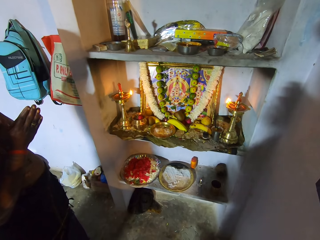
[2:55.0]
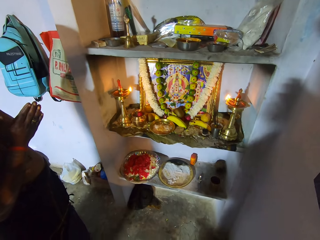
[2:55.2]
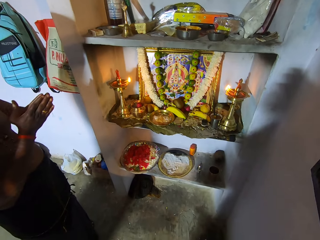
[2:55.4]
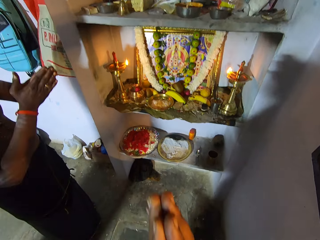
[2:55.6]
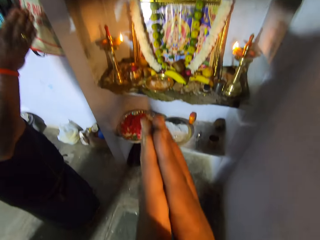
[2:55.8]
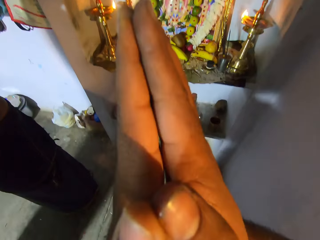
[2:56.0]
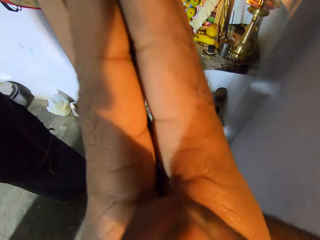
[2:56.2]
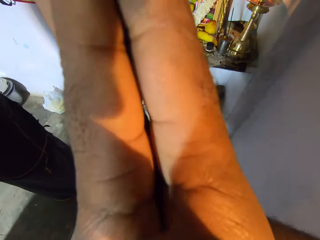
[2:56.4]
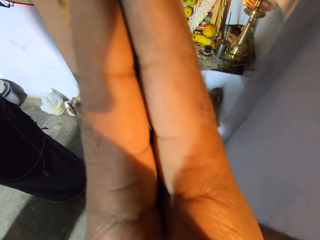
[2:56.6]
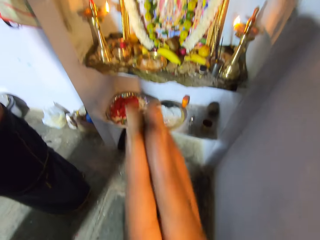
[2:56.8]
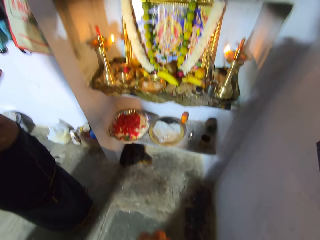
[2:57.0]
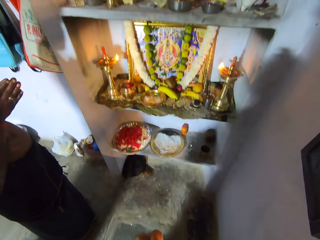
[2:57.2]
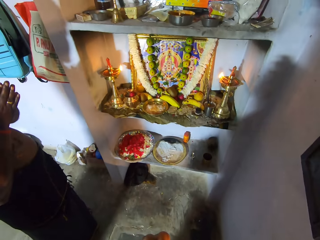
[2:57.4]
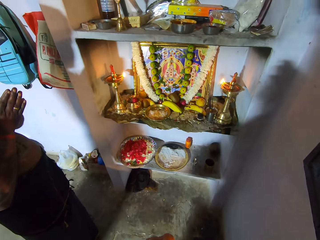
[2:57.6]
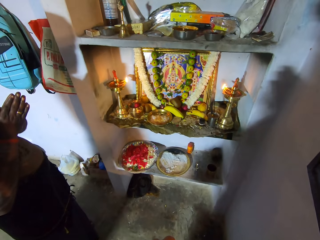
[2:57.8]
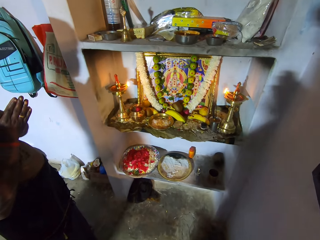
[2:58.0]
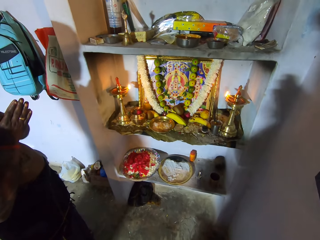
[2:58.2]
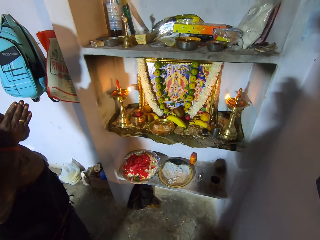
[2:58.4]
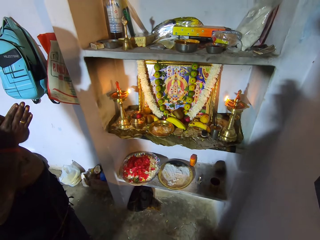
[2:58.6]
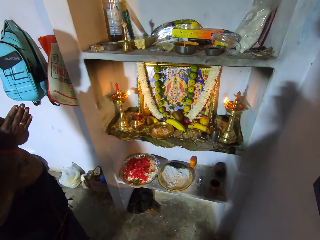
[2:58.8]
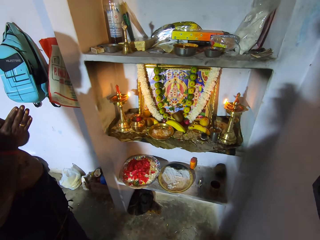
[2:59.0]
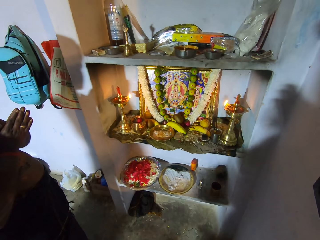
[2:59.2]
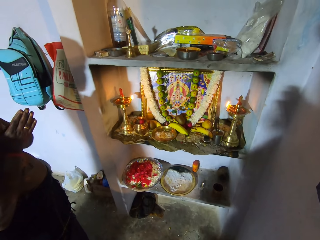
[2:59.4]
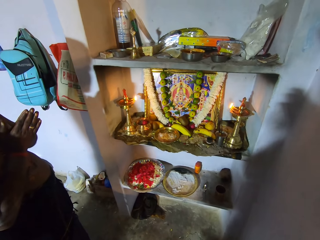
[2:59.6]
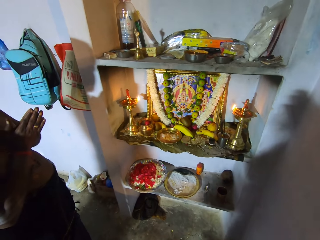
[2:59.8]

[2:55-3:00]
A man moves hands to the head. The camera wearer moves both hands to the head. They stand beside the shelf.

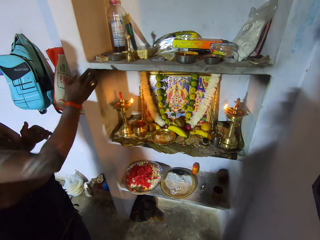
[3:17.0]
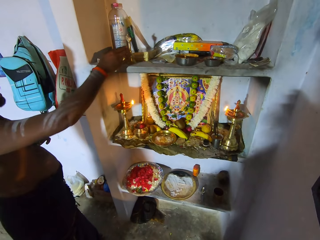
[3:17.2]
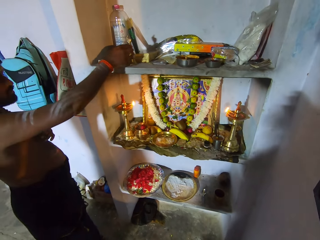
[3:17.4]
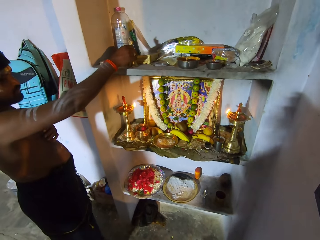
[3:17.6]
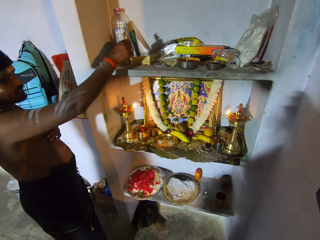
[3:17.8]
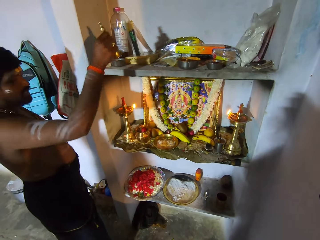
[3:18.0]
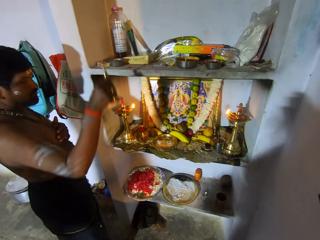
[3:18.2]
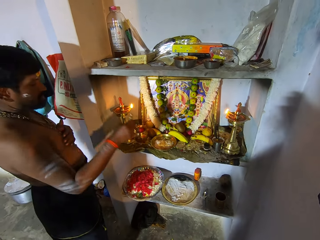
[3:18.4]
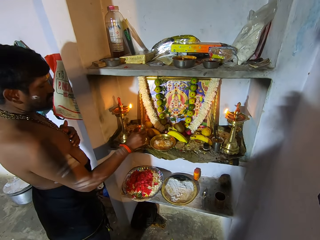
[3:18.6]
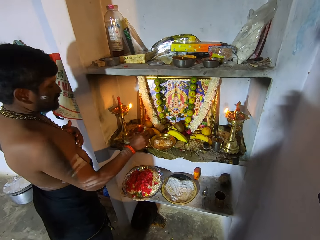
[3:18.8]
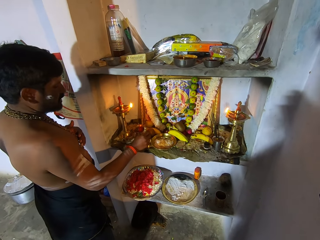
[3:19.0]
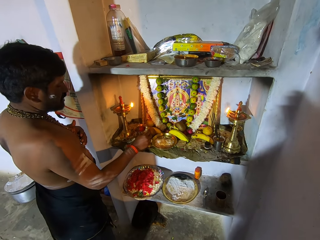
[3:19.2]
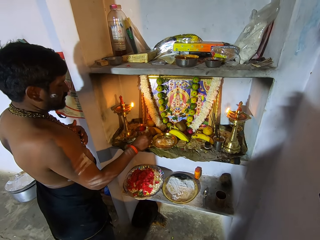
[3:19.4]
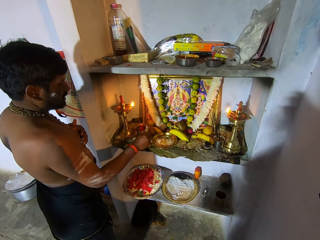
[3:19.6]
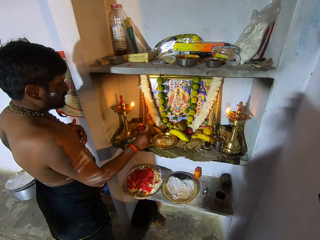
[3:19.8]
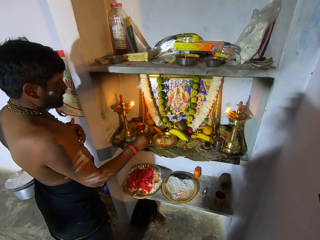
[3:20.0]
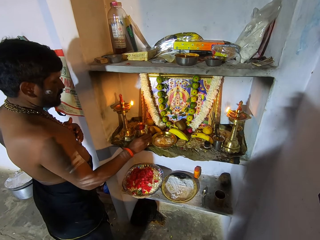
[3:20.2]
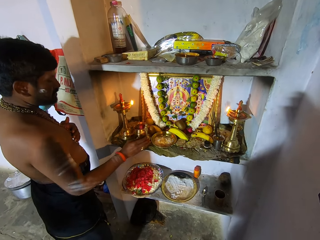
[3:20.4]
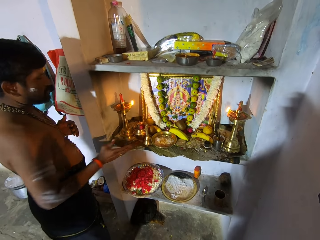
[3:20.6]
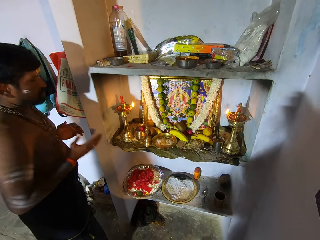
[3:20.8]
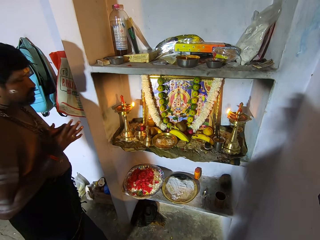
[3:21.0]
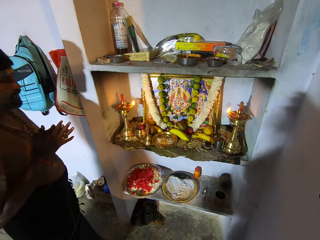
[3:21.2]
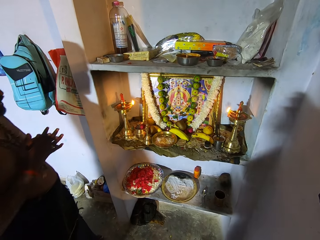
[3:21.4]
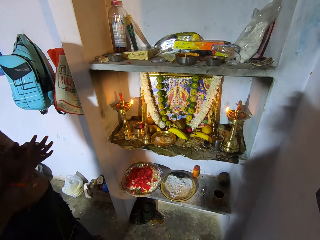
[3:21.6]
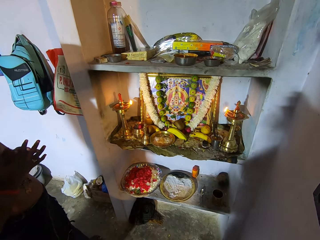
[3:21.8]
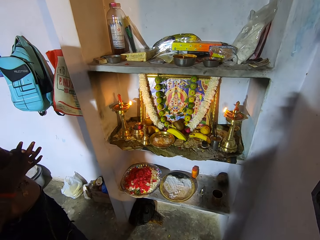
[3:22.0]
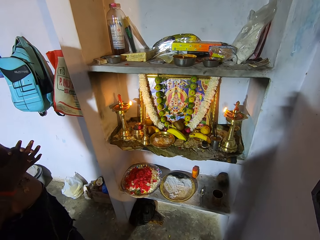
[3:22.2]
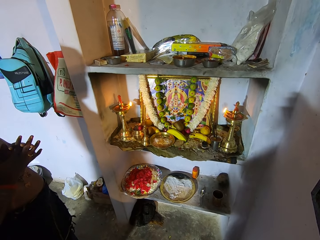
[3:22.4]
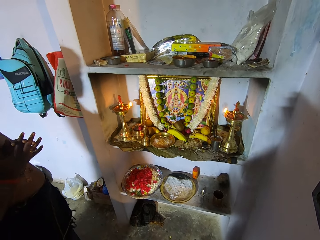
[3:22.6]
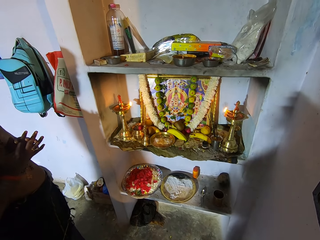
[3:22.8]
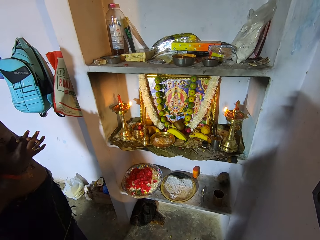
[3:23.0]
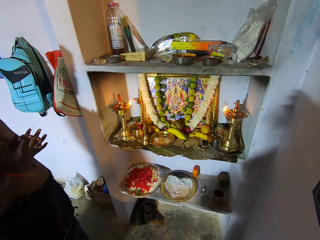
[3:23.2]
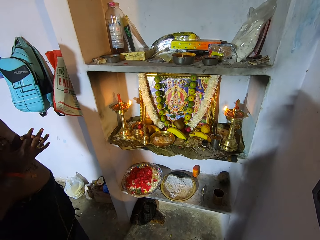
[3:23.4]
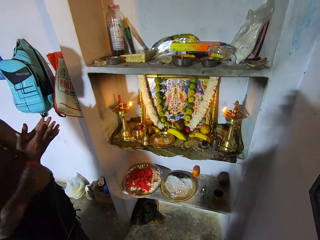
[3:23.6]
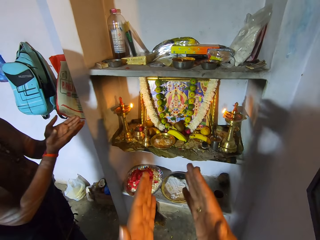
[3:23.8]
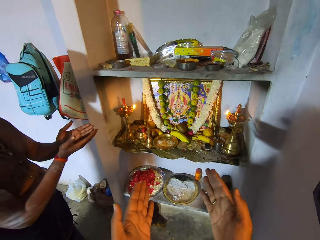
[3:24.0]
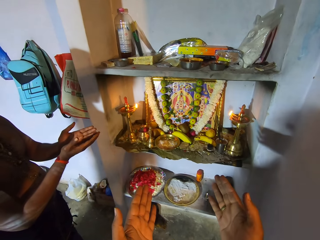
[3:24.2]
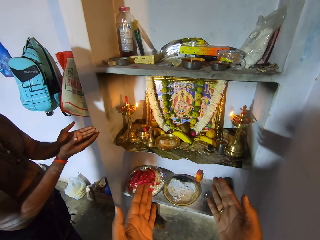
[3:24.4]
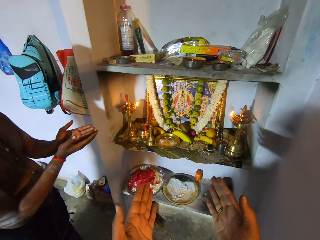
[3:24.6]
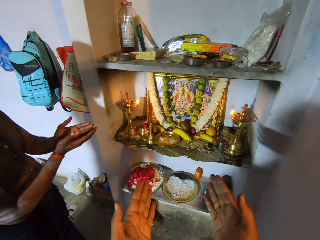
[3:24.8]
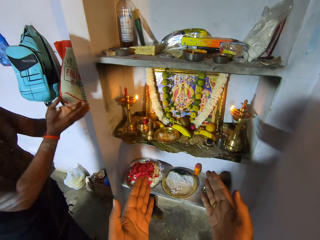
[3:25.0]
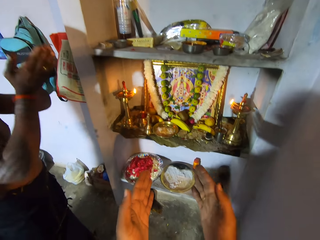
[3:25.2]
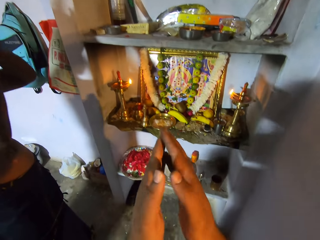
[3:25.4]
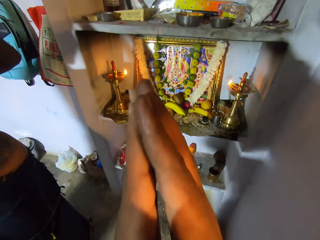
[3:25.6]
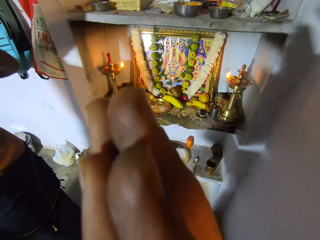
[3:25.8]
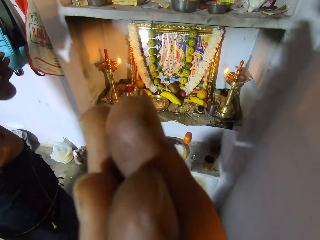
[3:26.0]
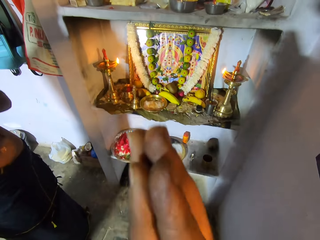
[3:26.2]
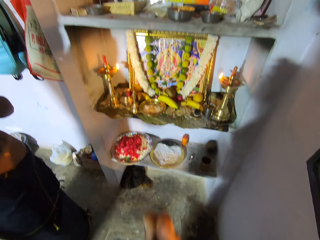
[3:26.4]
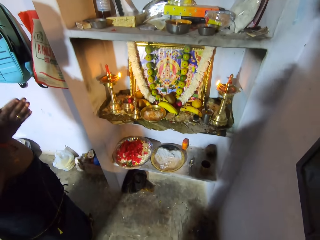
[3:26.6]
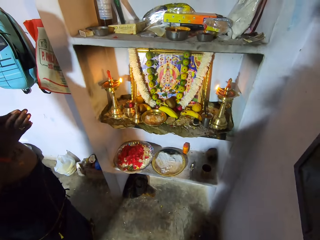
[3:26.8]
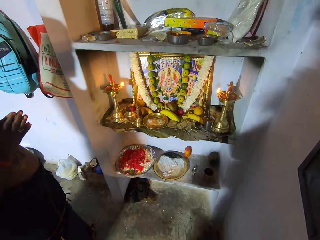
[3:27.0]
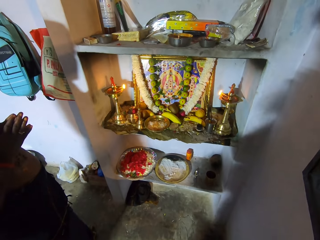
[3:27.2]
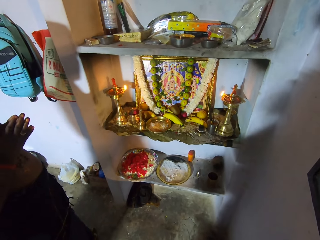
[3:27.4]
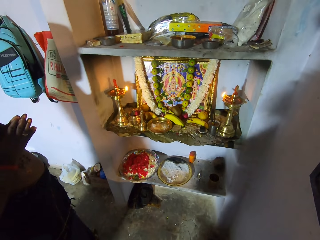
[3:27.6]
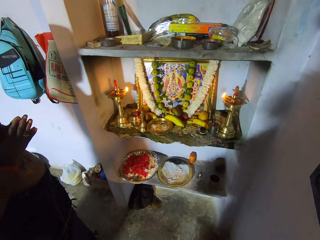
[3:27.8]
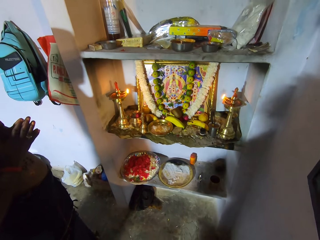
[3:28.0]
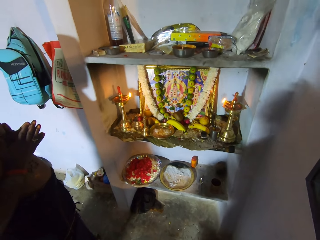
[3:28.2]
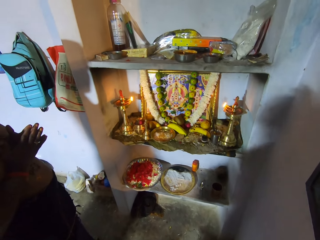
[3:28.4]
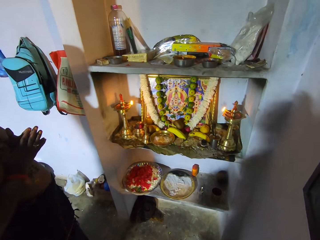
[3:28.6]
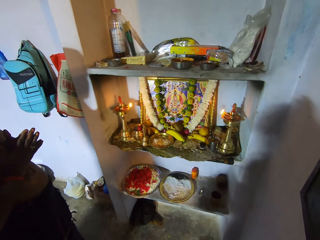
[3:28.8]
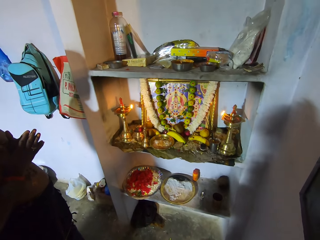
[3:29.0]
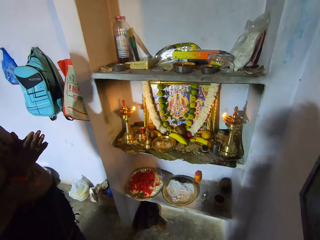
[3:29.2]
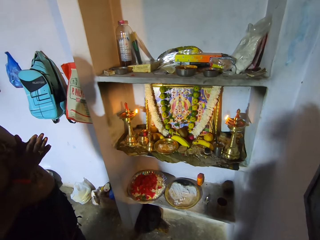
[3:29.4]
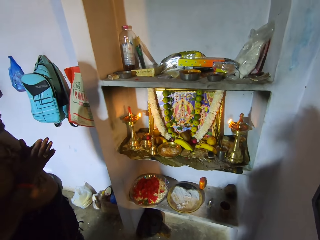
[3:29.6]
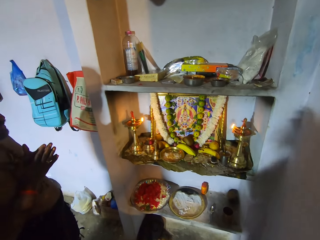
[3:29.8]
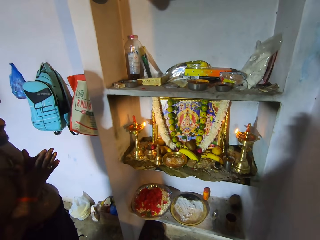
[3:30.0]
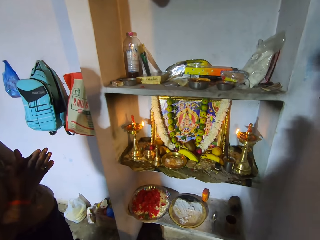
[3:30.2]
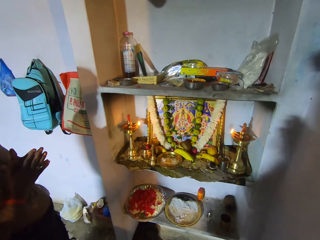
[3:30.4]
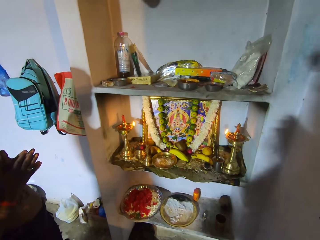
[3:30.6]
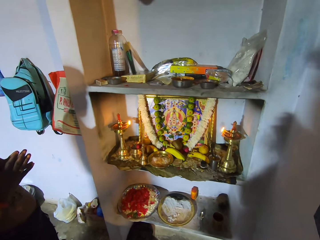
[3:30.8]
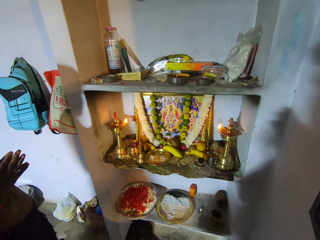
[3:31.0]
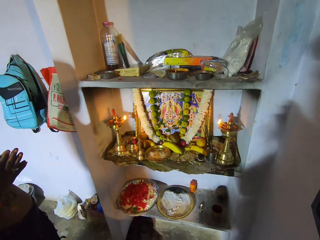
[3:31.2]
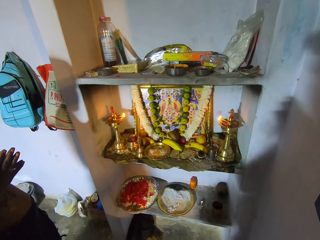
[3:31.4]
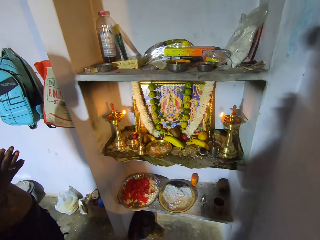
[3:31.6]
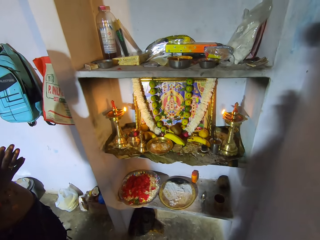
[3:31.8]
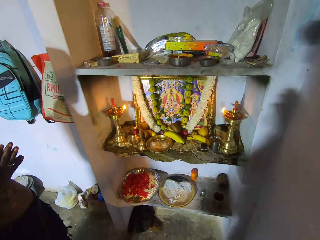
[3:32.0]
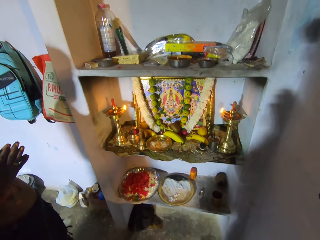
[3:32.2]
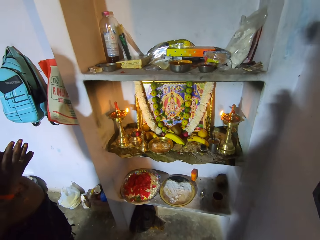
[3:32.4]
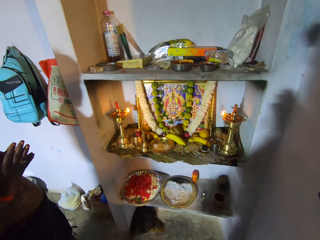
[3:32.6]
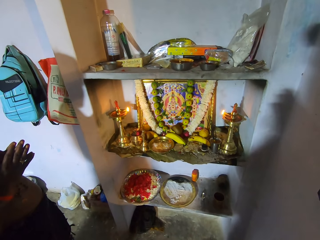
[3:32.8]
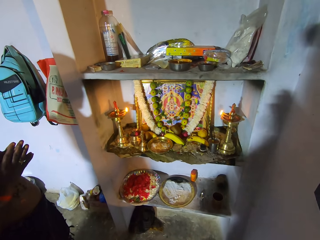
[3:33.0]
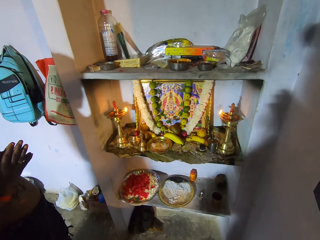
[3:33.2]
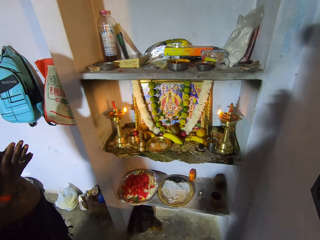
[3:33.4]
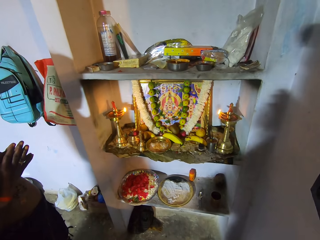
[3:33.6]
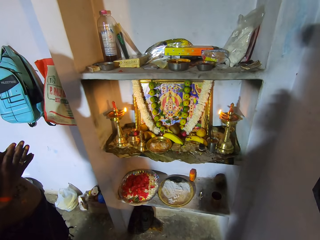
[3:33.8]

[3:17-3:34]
A man picks up a censer or image from the shelf. He puts the censer on the shelf, moves back, and puts hands together. He stands beside the shelf. The camera wearer moves hands forward with the man. The man moves hands to the head. The camera wearer moves hands to the head. They drop both hands. They stand beside the man.
